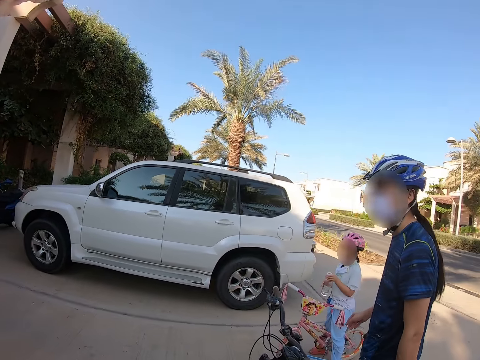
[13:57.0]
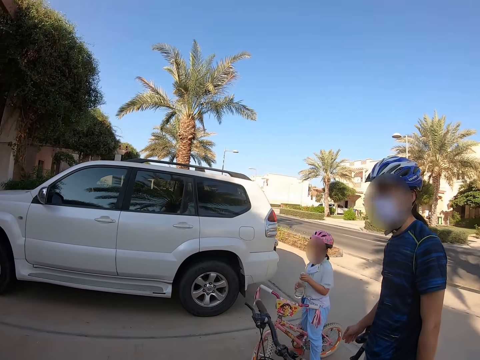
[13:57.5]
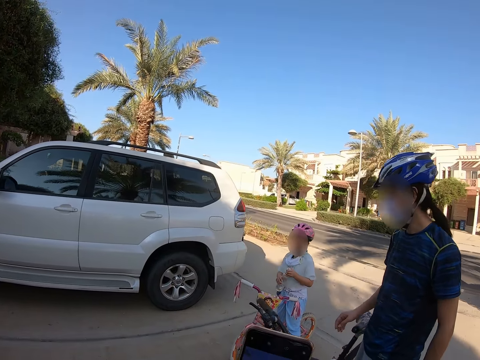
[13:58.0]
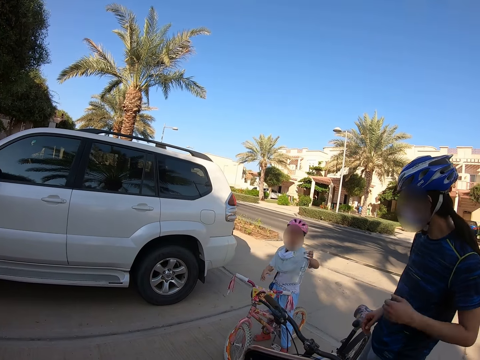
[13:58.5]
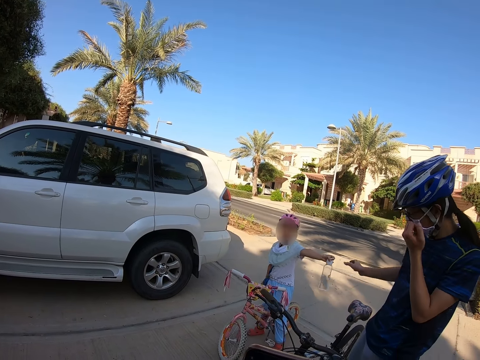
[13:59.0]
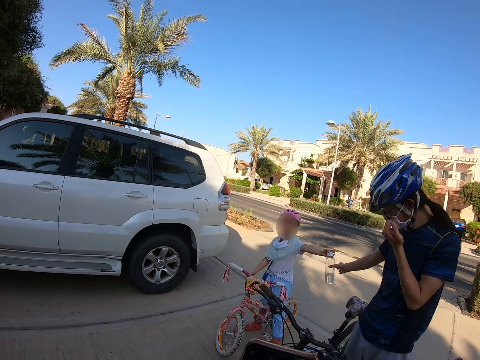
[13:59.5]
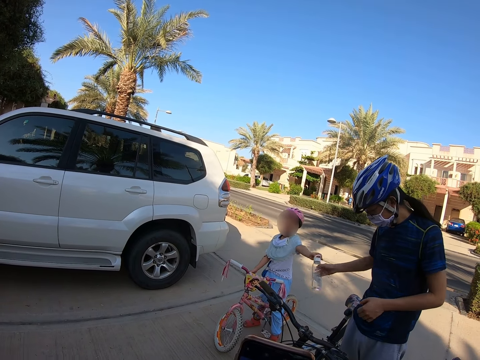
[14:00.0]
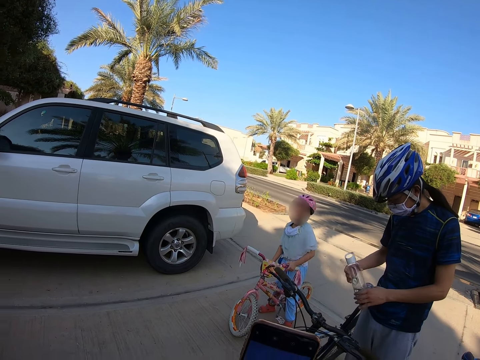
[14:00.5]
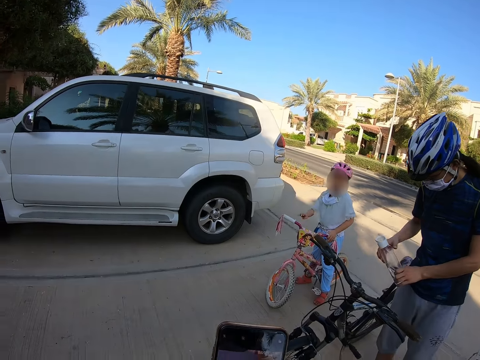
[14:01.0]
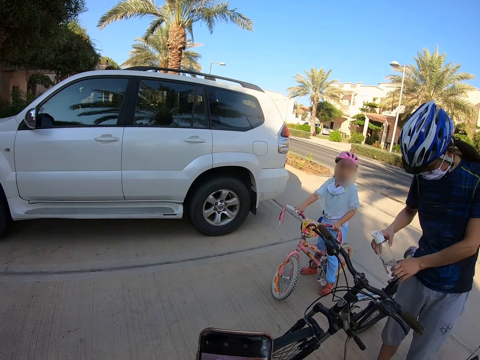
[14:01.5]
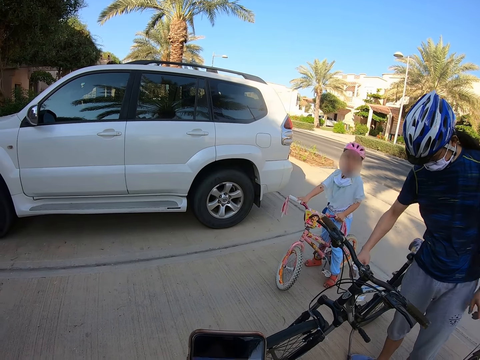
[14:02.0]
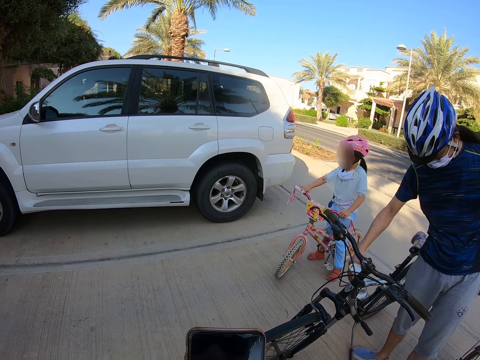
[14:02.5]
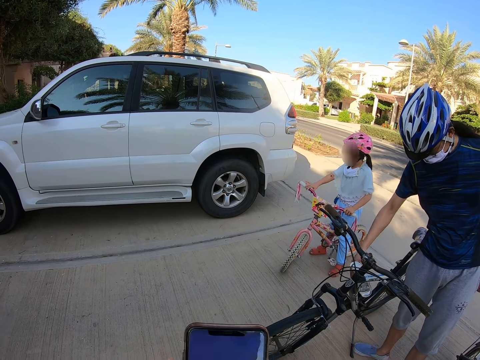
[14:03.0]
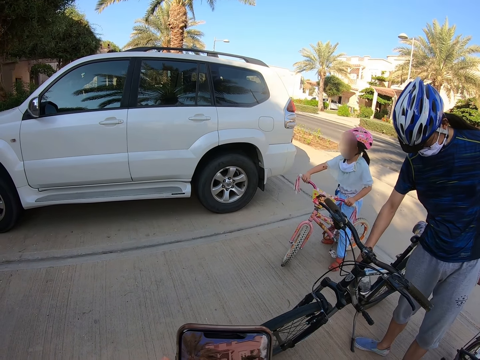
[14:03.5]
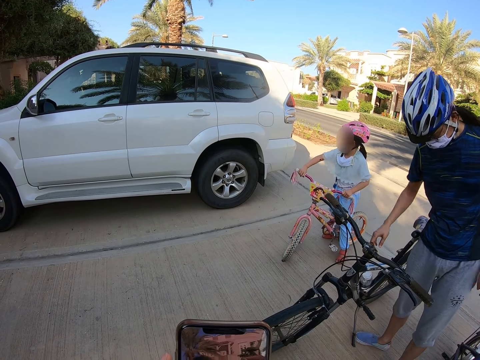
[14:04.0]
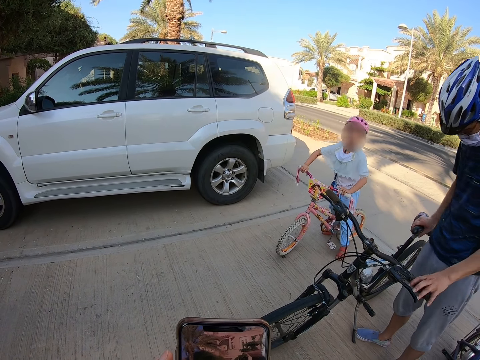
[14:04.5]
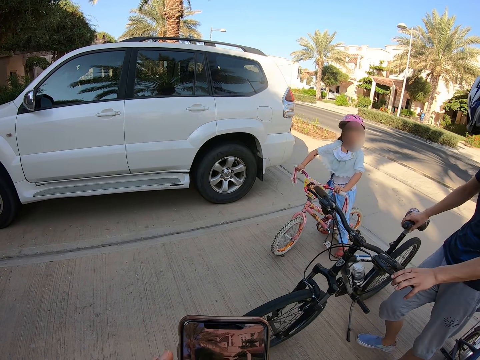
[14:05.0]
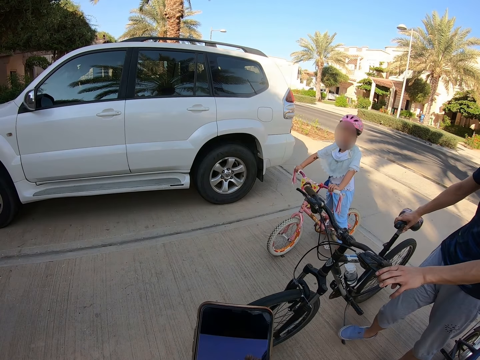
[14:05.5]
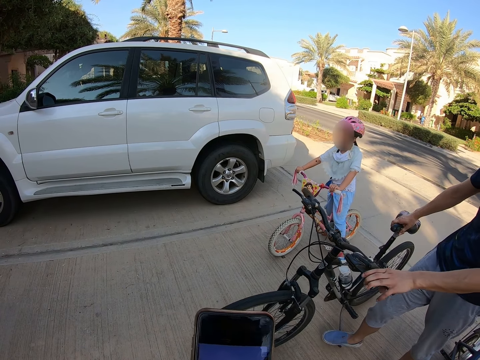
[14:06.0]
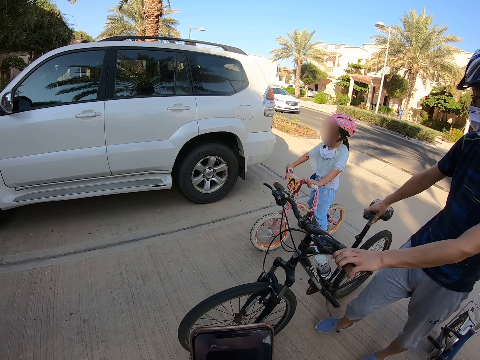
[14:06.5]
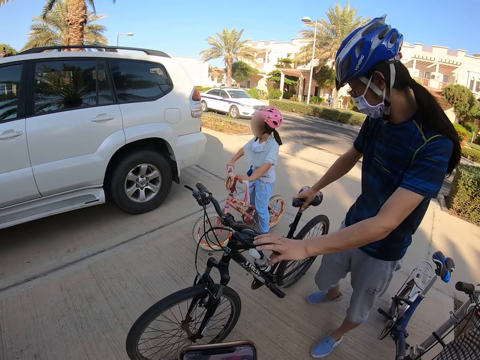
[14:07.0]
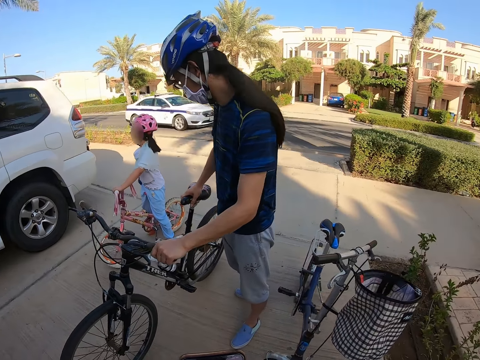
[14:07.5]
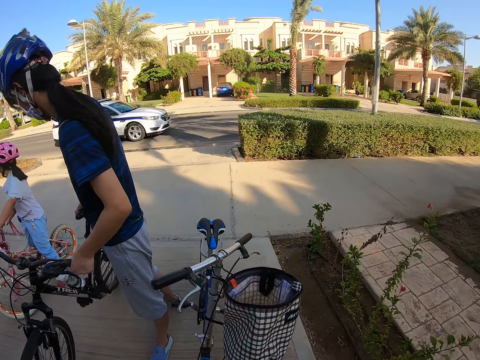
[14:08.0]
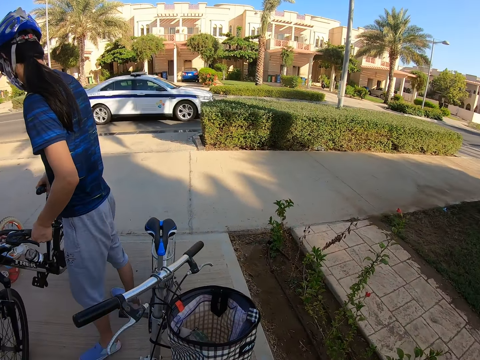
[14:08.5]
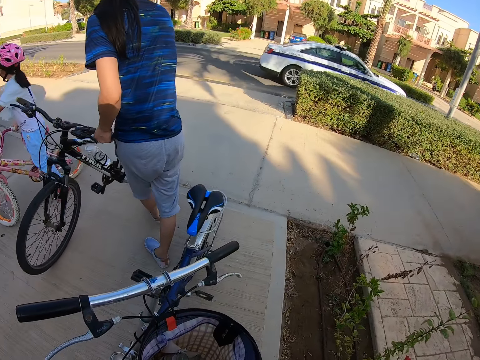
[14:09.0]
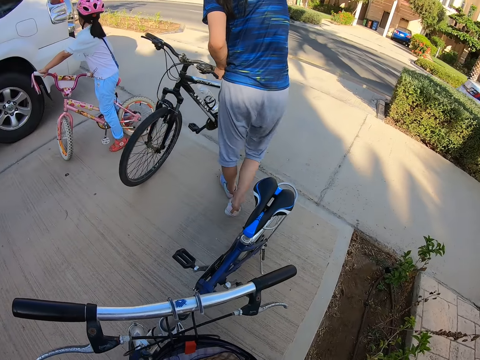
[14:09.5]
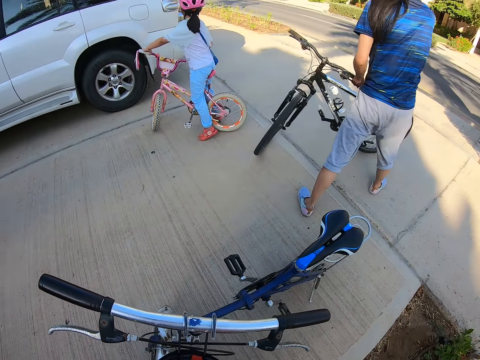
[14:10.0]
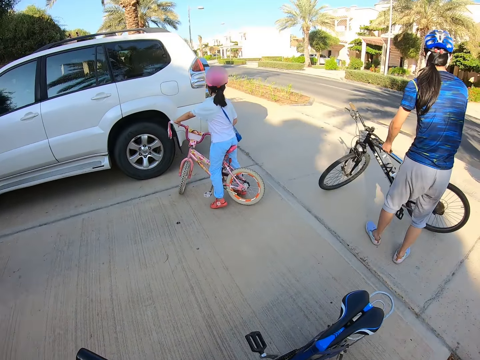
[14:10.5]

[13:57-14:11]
The camera wearer uses the mobile phone. A baby hands a bottle to a man. The man takes the bottle of water from the baby. The man puts the water bottle on the bike.

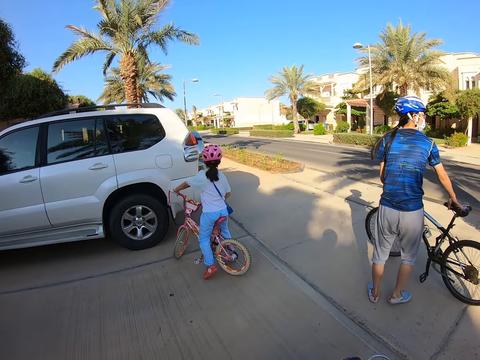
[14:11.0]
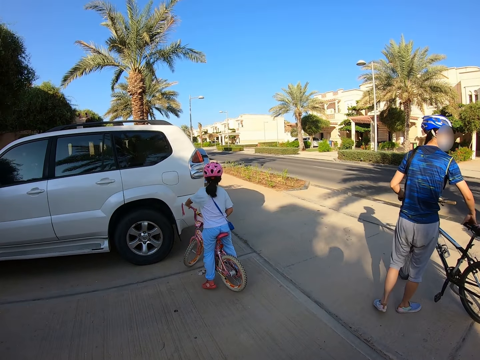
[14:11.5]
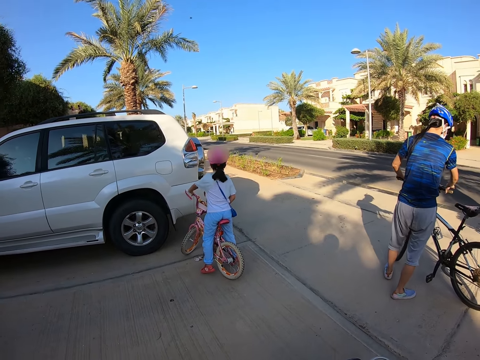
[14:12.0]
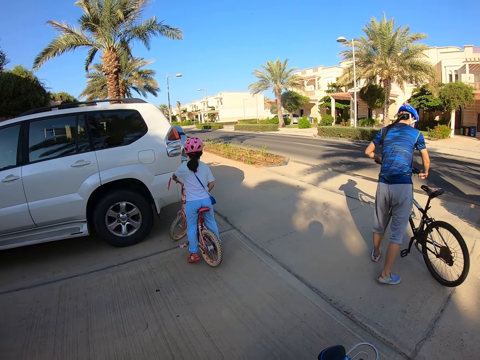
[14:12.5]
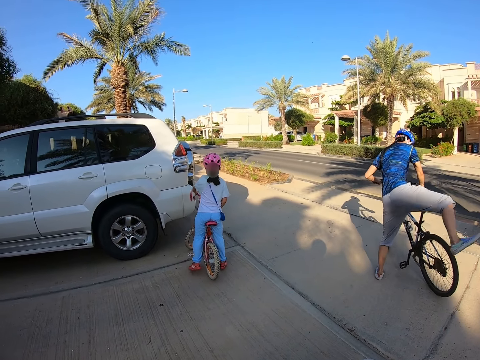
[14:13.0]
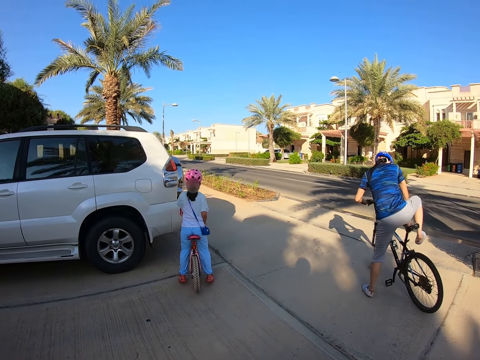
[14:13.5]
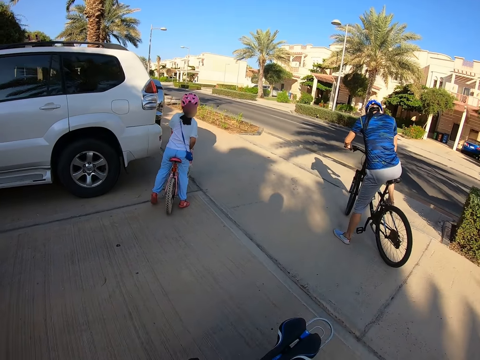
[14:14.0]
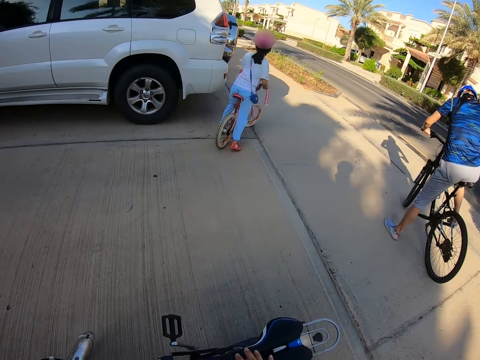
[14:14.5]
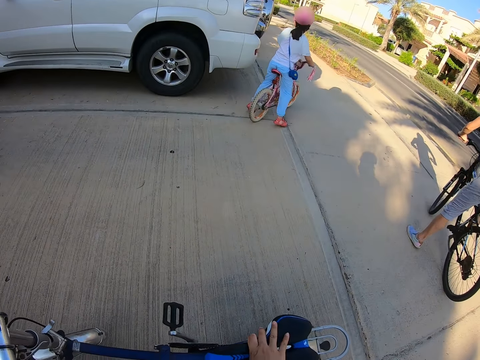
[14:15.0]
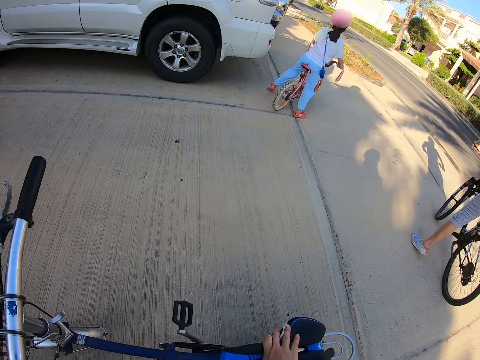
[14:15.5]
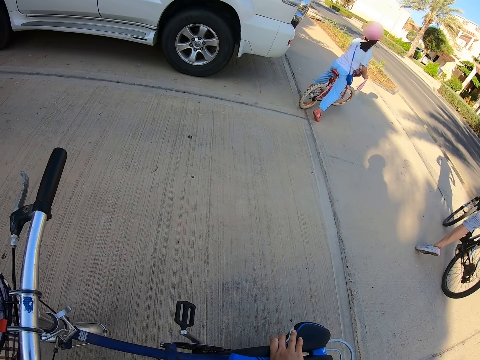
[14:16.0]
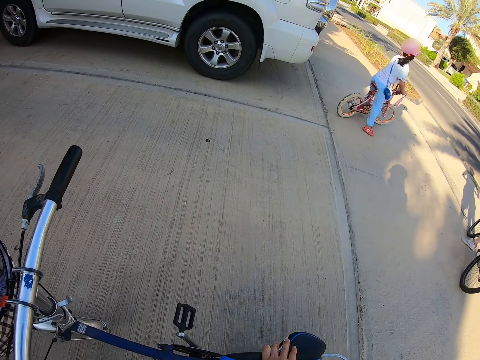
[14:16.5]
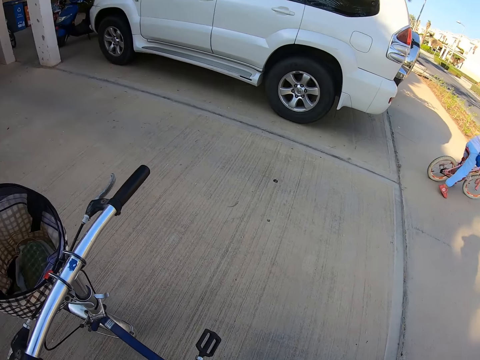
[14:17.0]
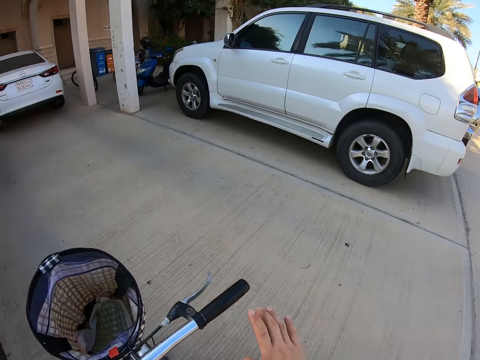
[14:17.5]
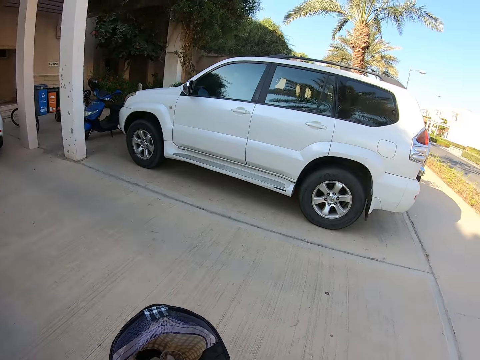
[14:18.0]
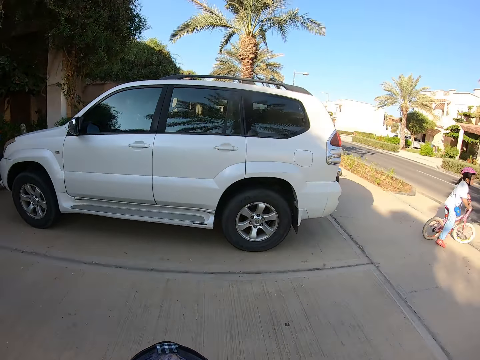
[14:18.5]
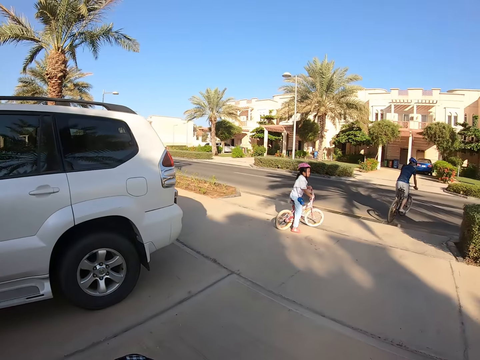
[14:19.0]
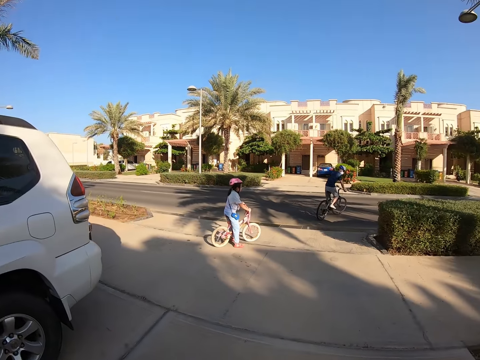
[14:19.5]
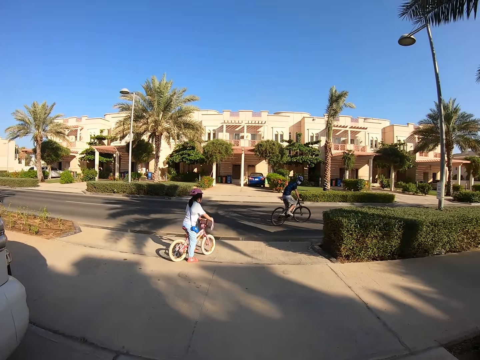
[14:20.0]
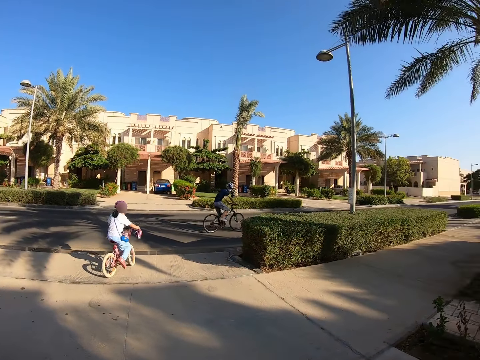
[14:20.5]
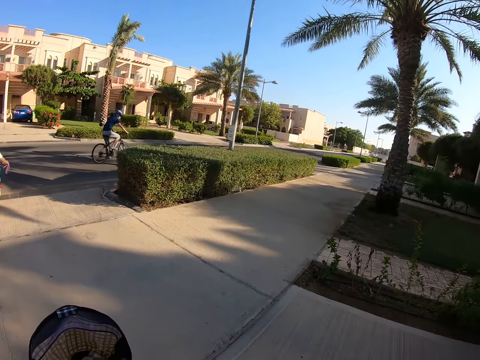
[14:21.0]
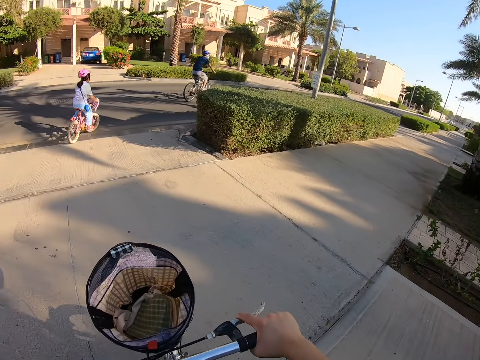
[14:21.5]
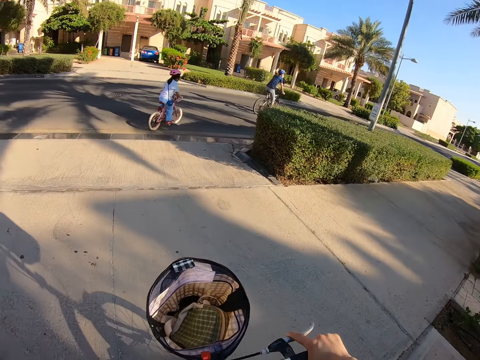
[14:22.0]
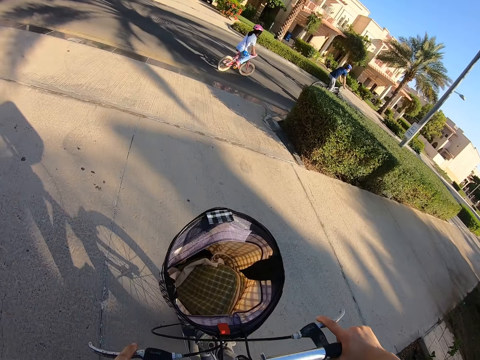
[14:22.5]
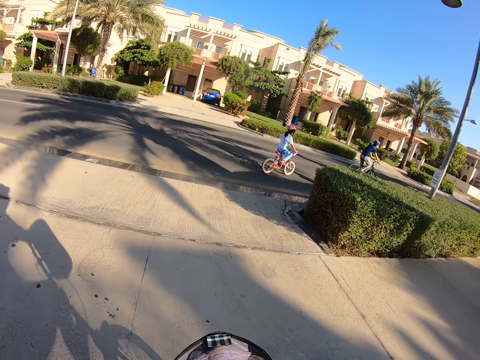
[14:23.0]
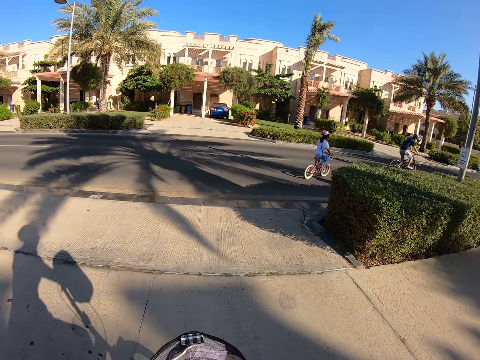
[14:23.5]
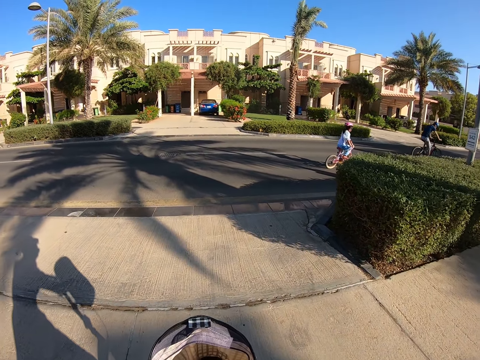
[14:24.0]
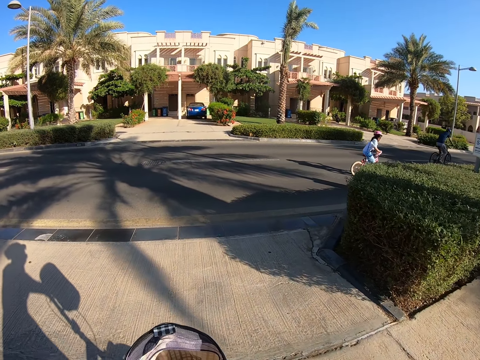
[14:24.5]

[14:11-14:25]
A man gets on the bike and cycles away. A baby cycles away. The camera wearer takes the bicycle. They cycle away. They ride the bicycle on a tarmac road.
